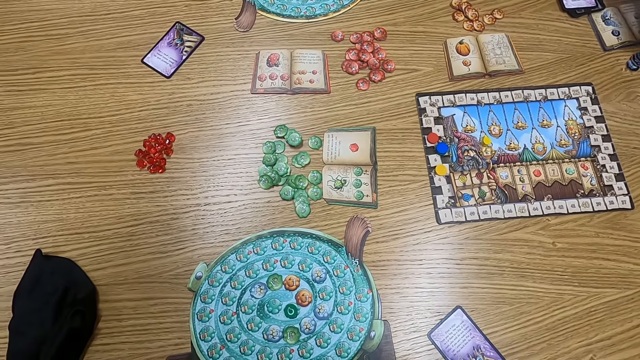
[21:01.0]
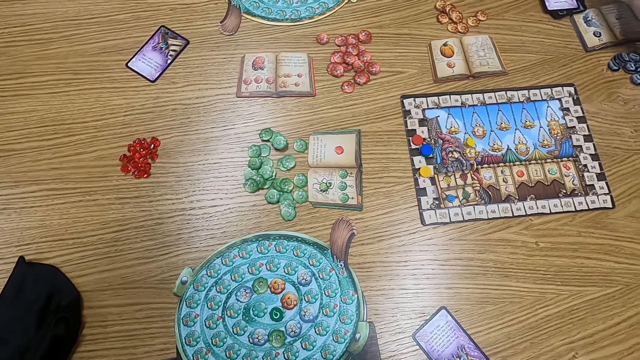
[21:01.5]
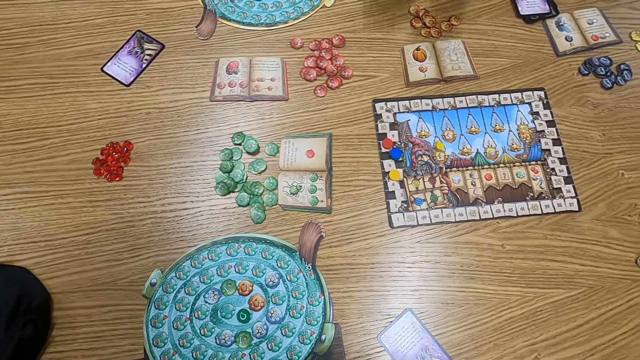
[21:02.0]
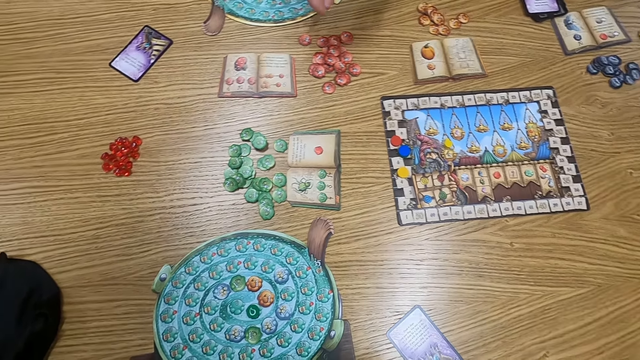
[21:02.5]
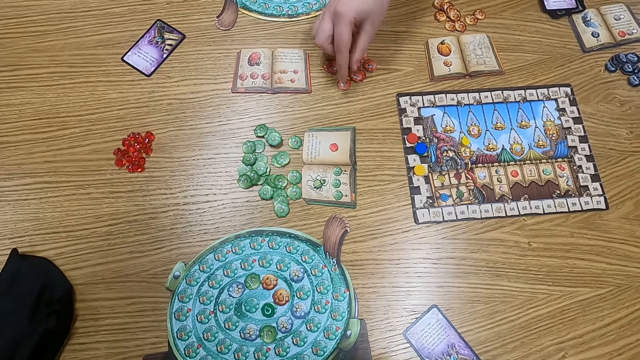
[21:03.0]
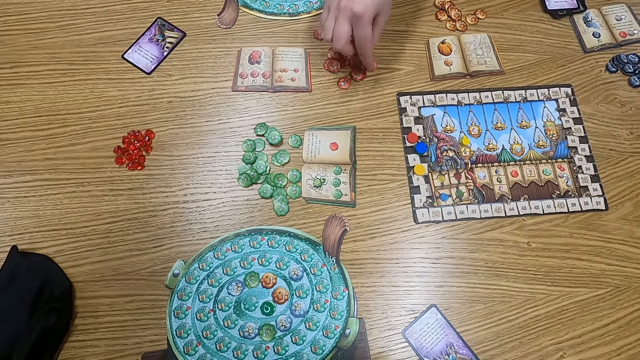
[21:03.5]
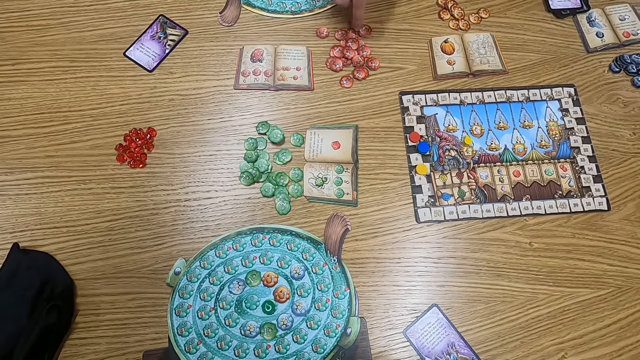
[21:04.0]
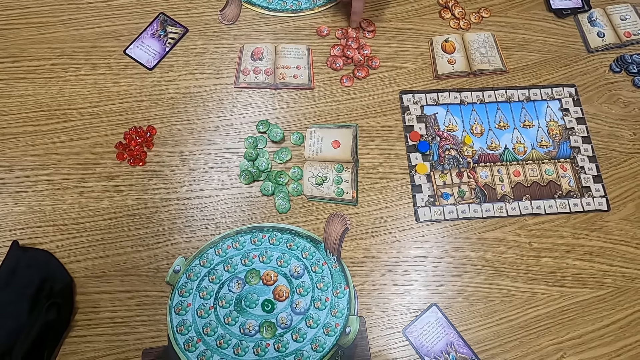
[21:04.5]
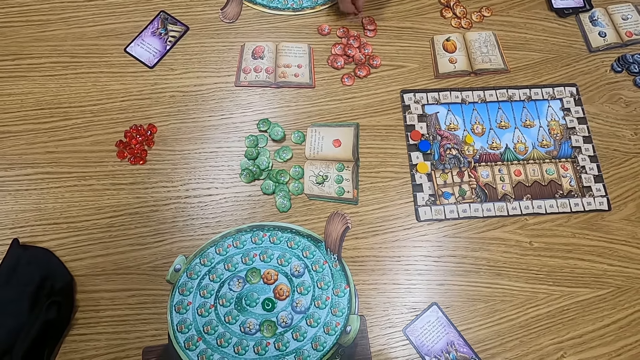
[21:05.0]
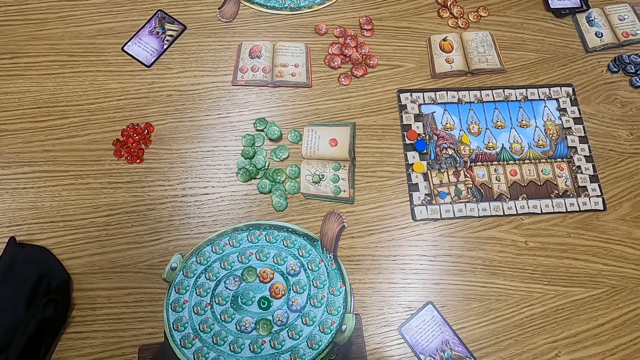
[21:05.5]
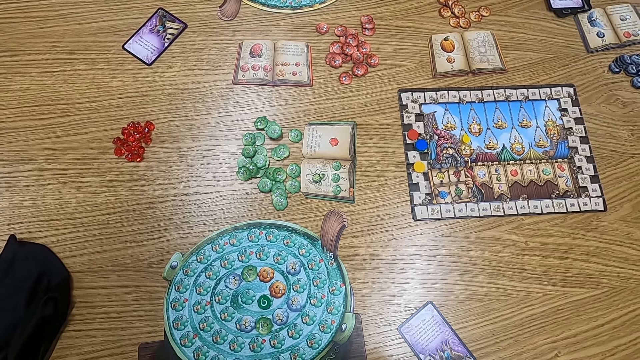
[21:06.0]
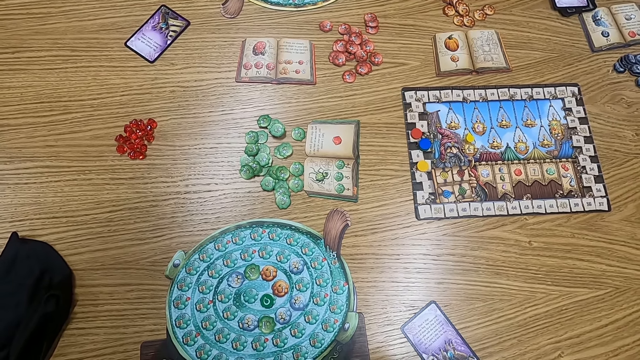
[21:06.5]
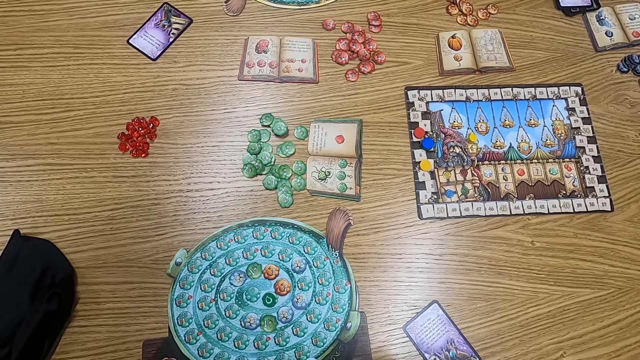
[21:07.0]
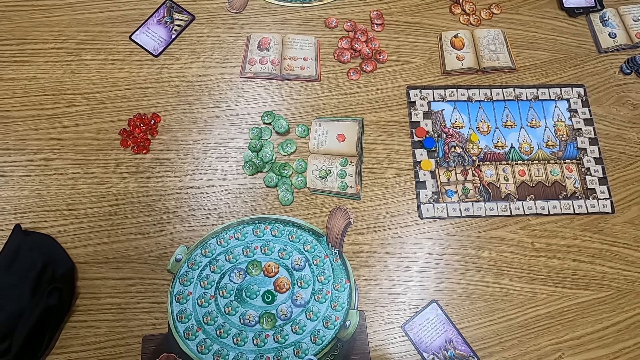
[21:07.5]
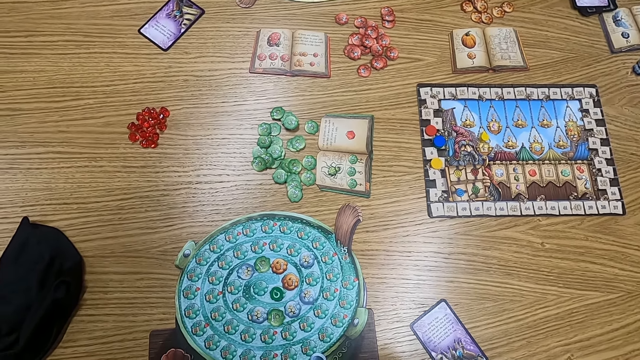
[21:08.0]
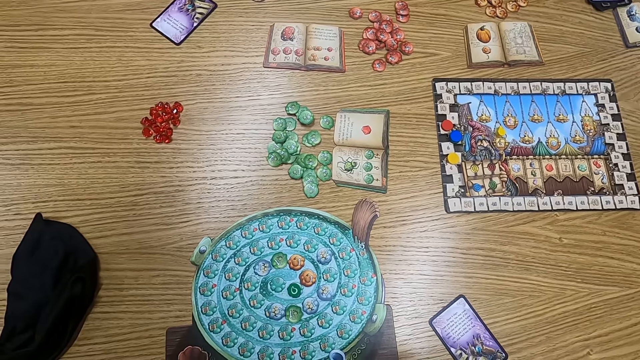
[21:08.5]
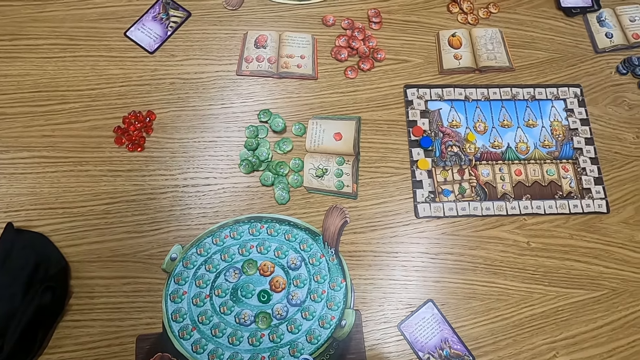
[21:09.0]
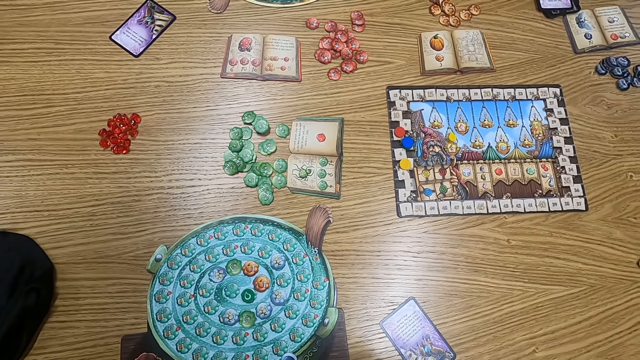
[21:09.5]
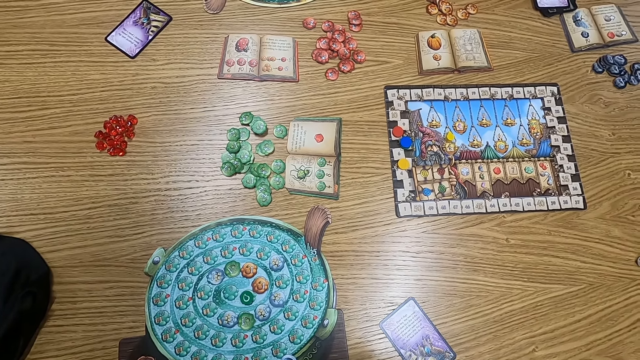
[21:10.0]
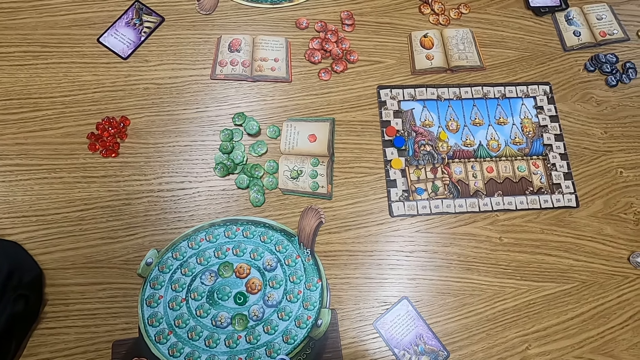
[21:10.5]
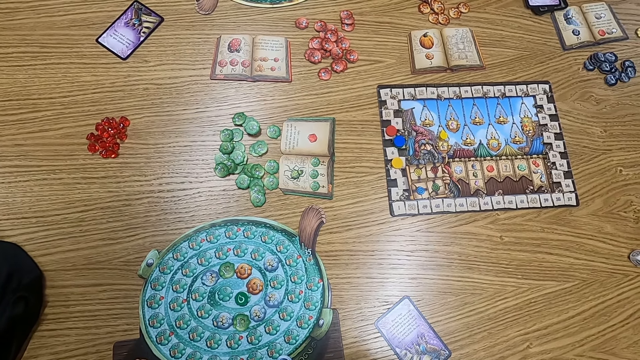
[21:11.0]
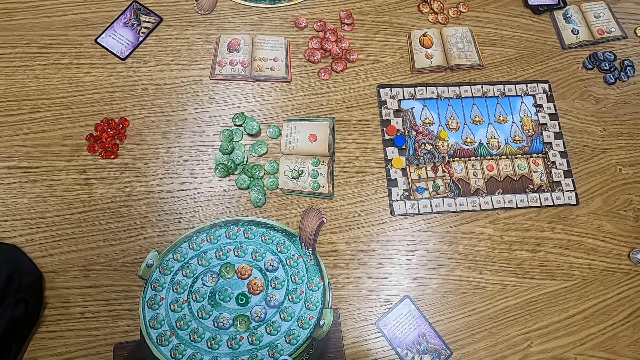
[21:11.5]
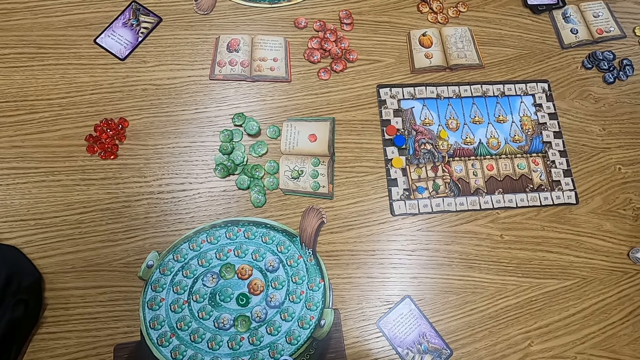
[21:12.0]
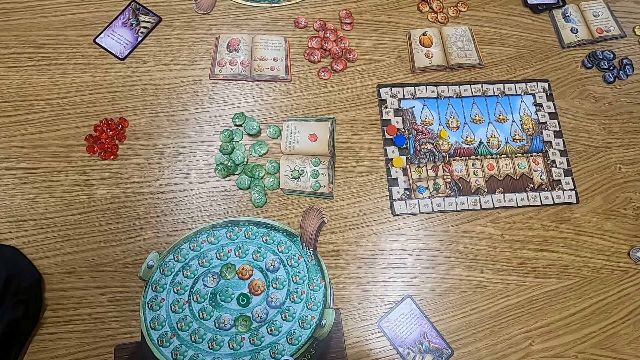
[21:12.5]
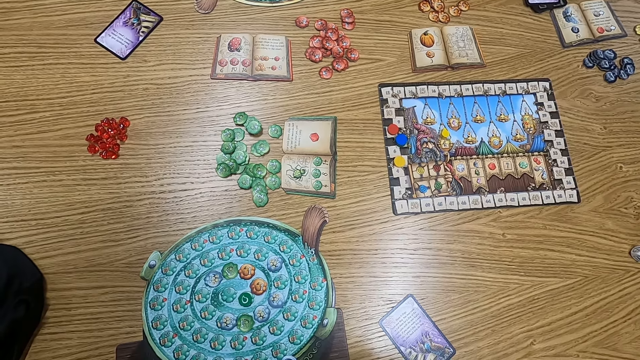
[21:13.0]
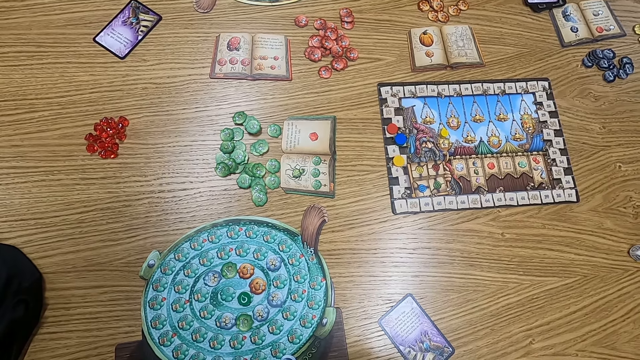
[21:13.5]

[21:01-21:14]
A man holds a point token on the table. The man picks a counter. The camera wearer turns to the side.

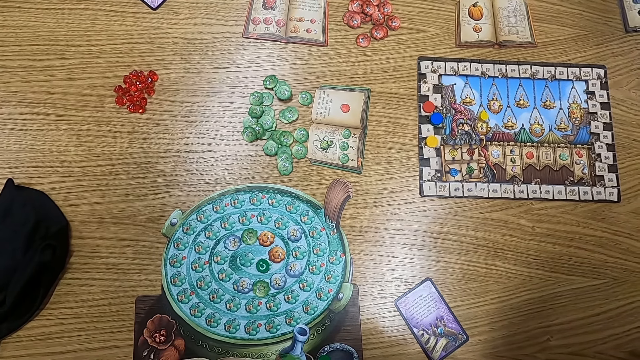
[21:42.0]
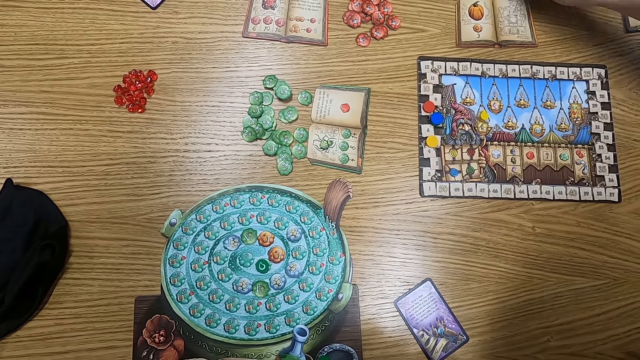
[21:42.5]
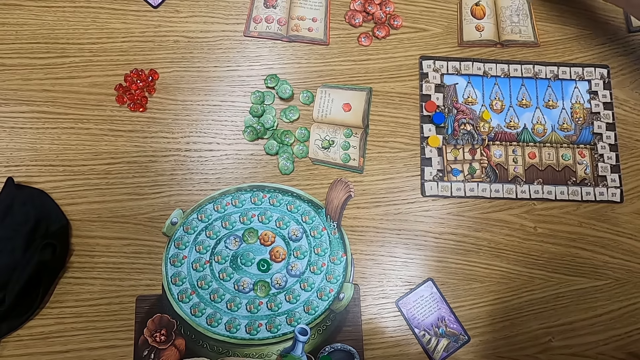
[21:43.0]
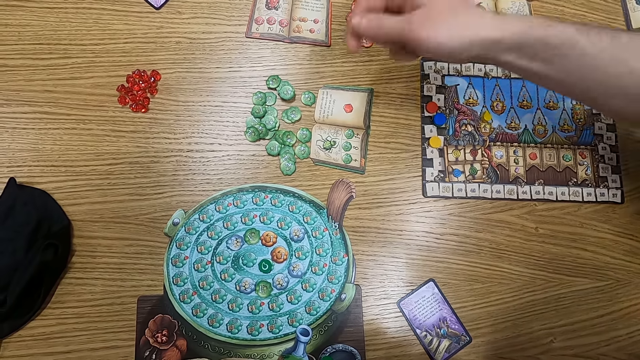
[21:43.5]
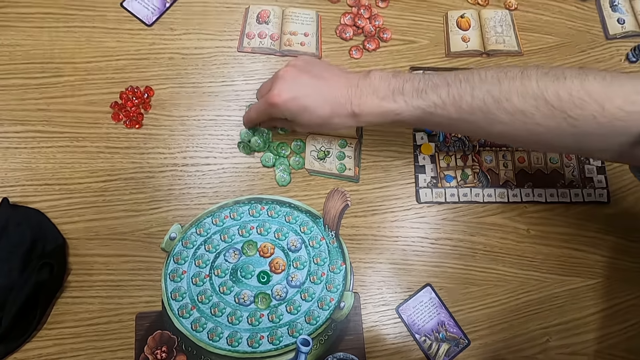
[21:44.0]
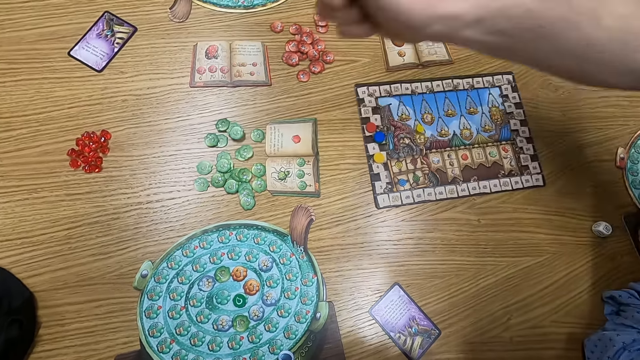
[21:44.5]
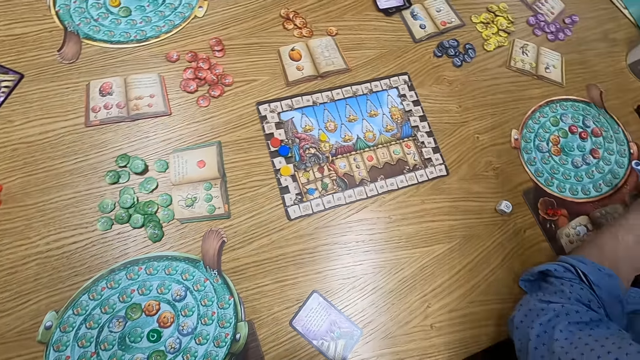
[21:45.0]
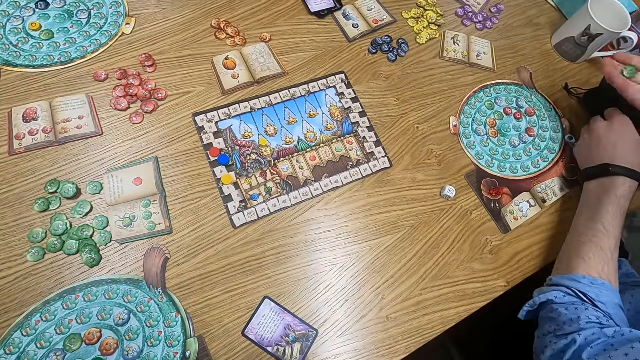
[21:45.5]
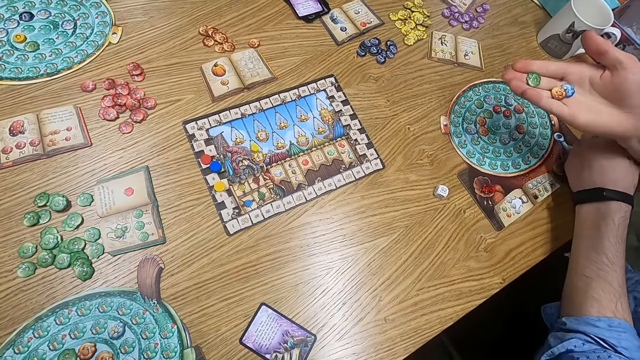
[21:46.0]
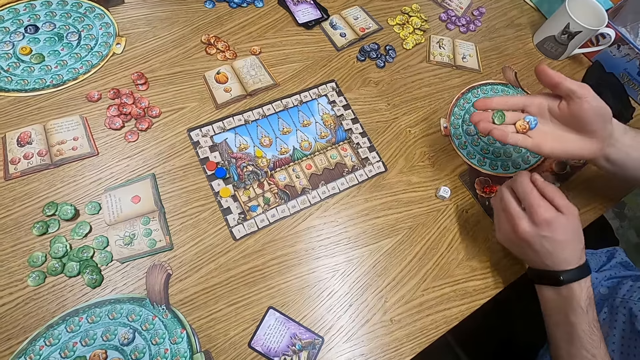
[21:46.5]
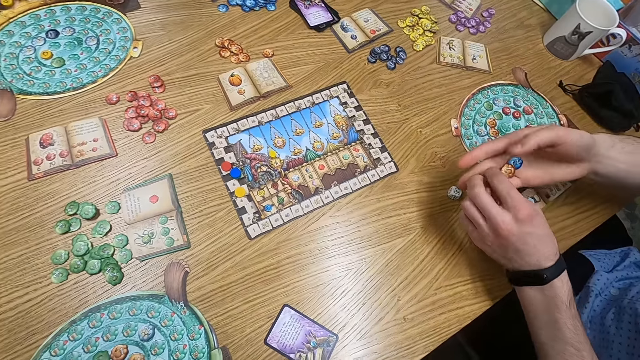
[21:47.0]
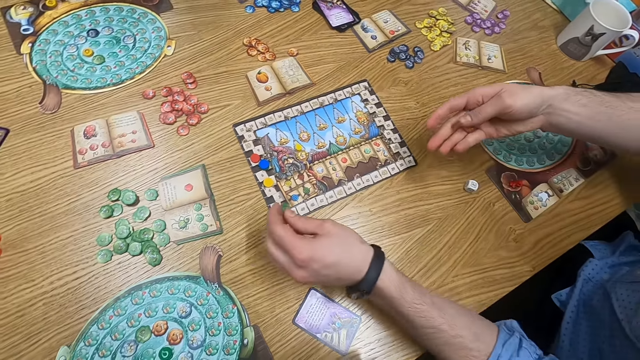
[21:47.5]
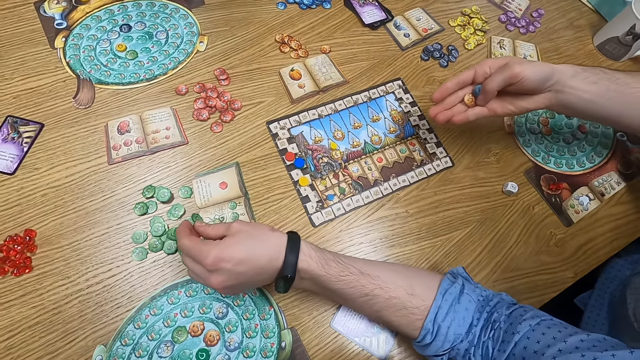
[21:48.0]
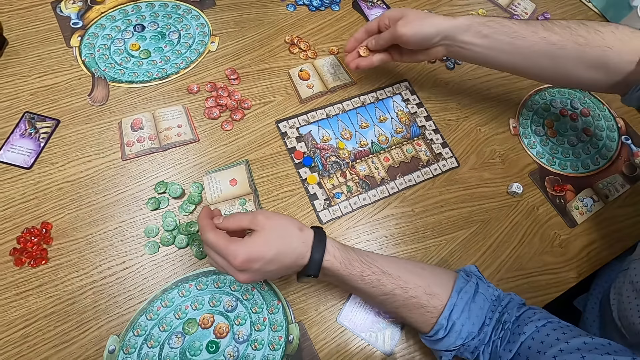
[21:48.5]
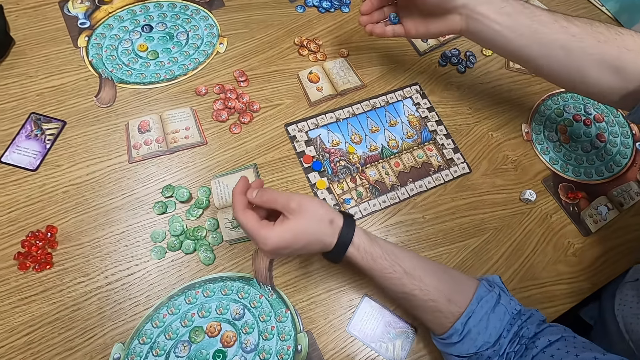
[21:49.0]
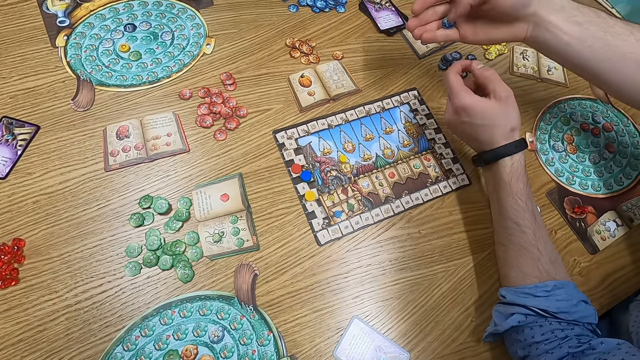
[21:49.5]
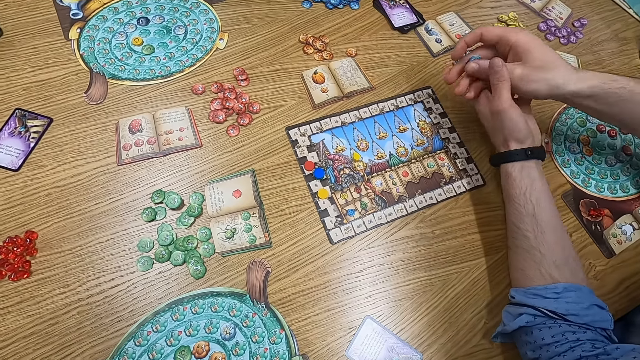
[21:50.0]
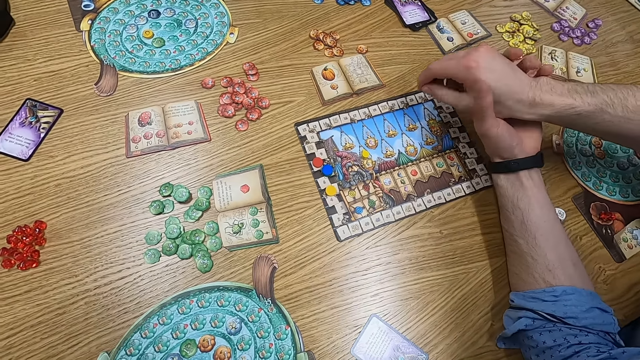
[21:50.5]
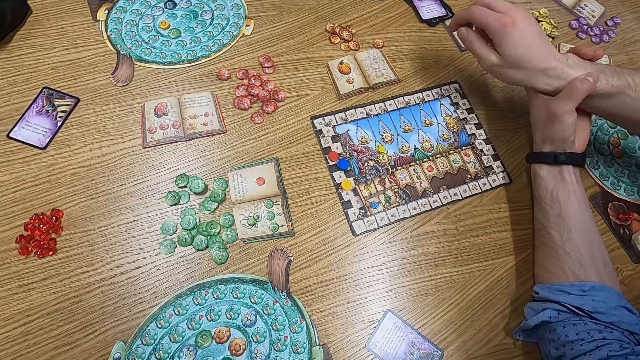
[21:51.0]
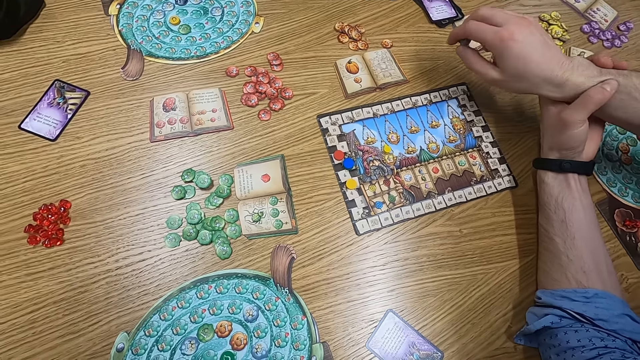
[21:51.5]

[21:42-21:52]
A man picks a point token or counter on the table. The camera wearer turns to the side. The man holds the point token. The man puts a counter on the table and drops the point token on the table. The man holds the point token.
